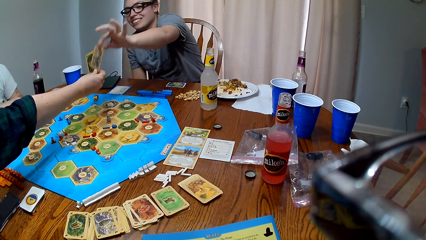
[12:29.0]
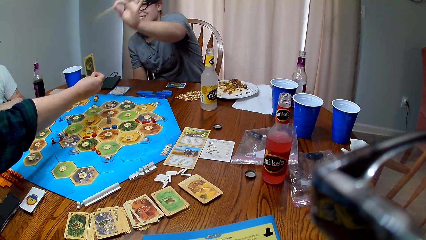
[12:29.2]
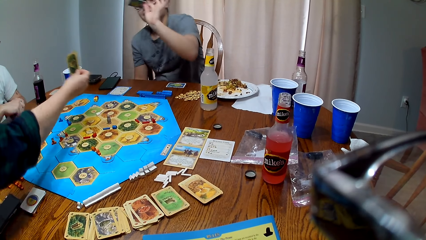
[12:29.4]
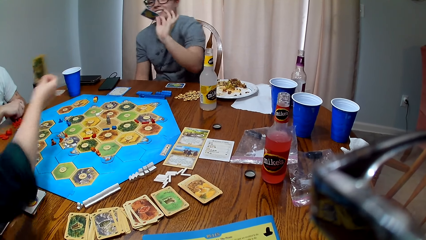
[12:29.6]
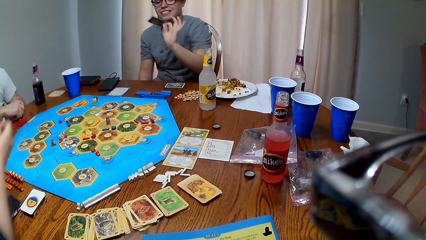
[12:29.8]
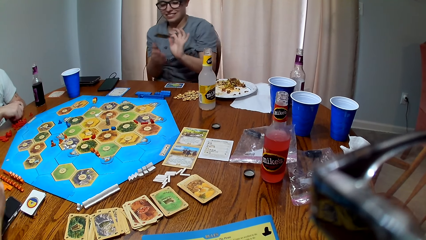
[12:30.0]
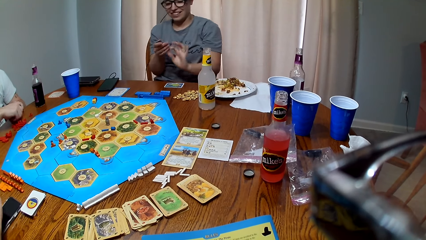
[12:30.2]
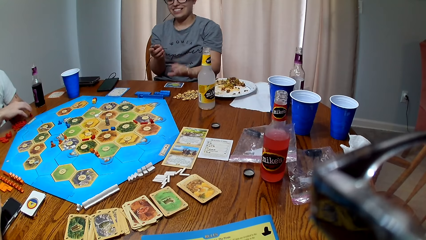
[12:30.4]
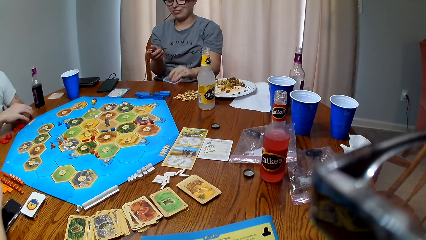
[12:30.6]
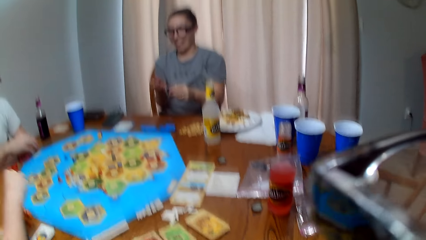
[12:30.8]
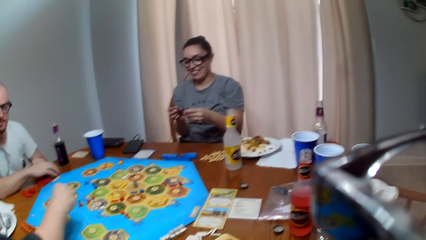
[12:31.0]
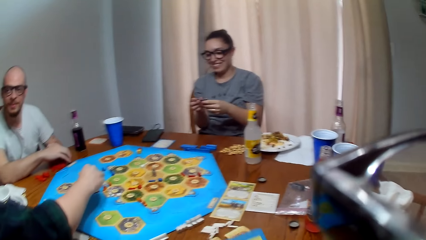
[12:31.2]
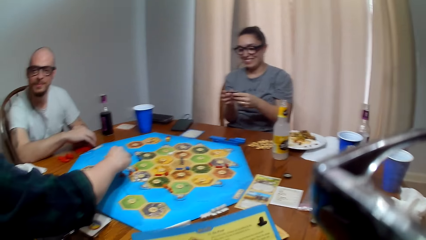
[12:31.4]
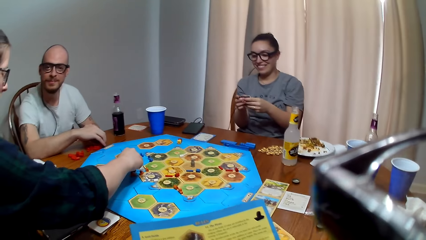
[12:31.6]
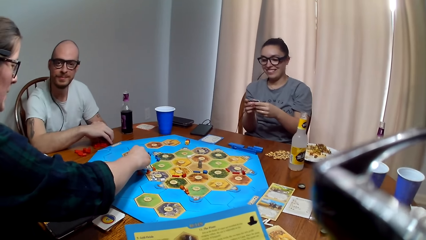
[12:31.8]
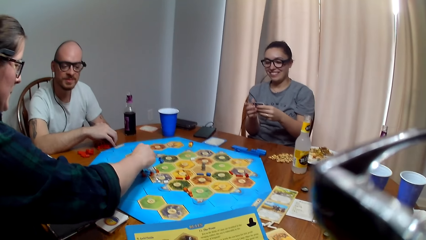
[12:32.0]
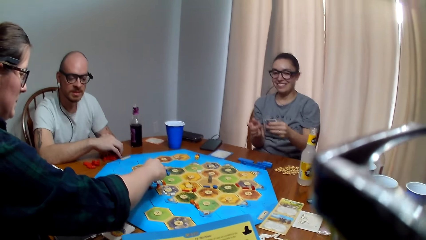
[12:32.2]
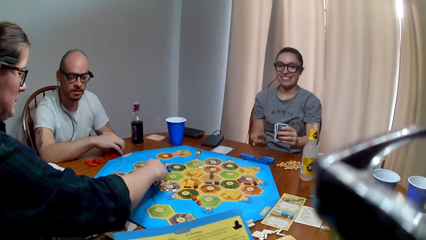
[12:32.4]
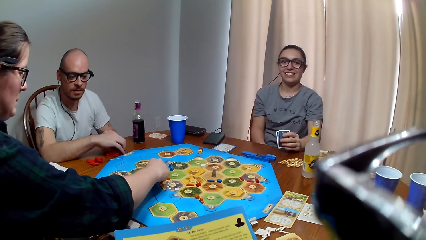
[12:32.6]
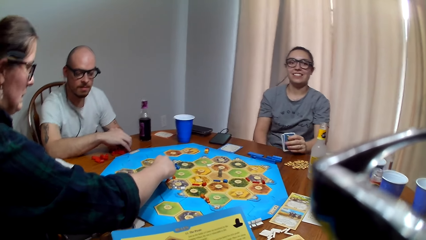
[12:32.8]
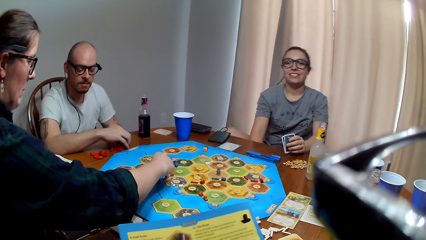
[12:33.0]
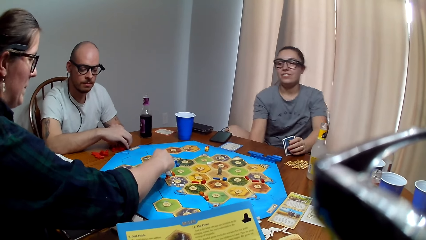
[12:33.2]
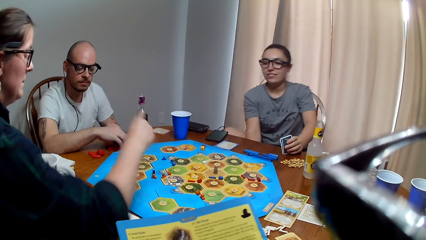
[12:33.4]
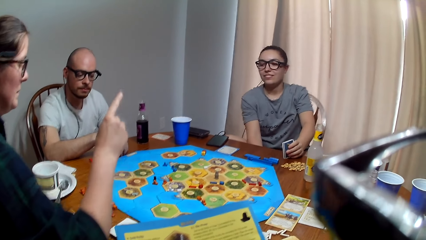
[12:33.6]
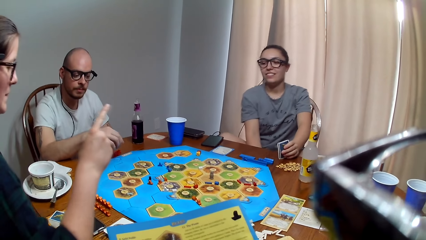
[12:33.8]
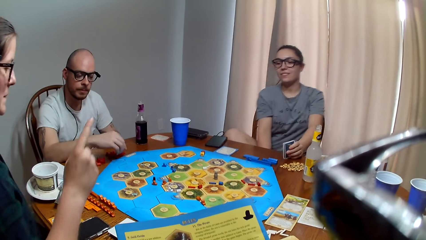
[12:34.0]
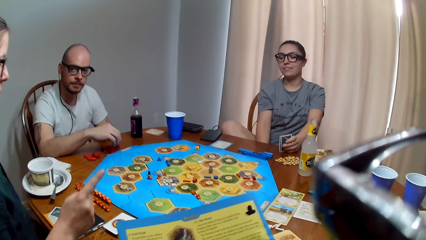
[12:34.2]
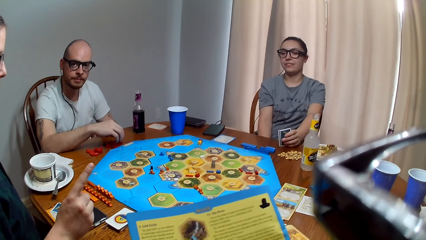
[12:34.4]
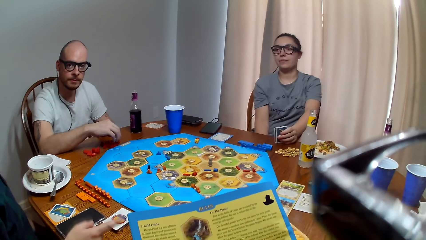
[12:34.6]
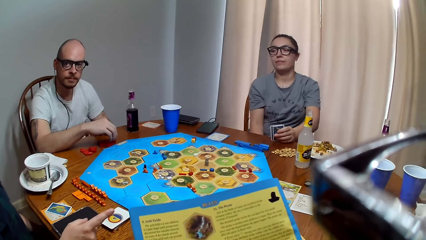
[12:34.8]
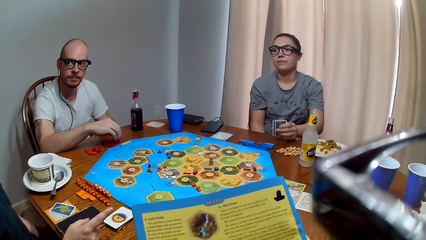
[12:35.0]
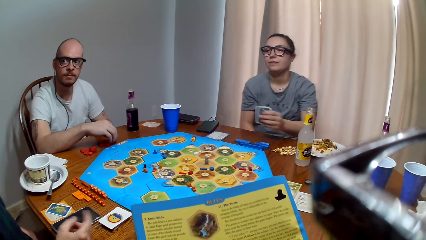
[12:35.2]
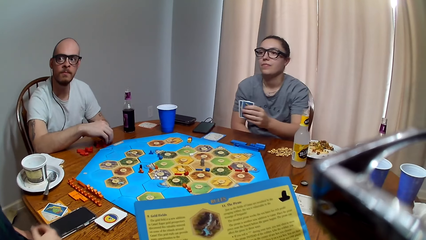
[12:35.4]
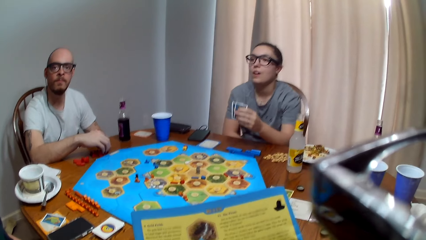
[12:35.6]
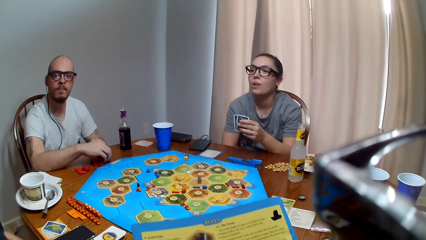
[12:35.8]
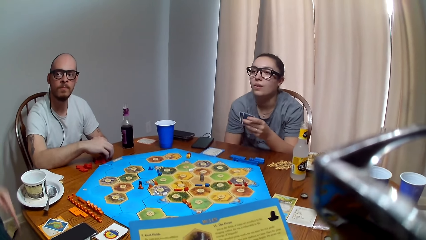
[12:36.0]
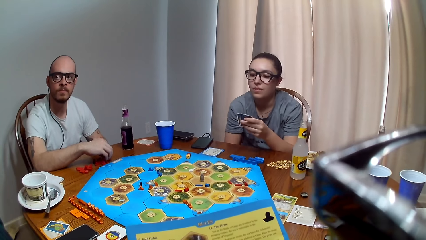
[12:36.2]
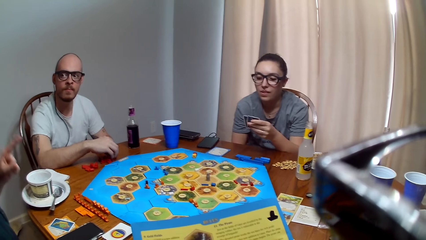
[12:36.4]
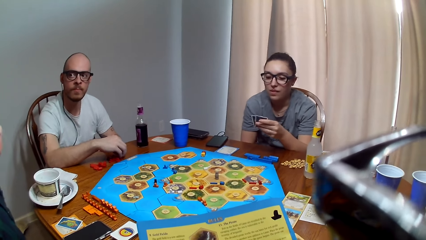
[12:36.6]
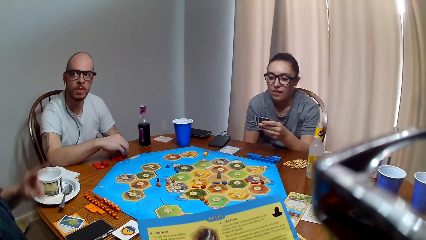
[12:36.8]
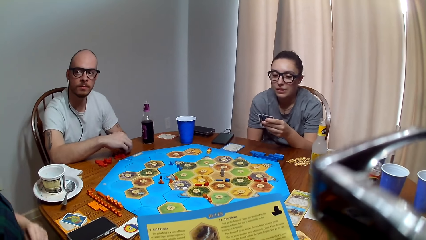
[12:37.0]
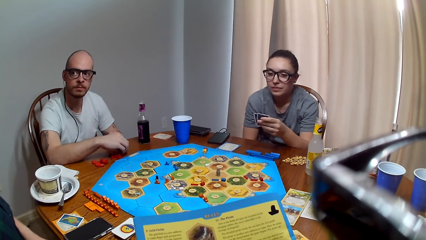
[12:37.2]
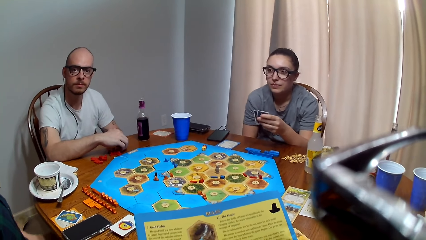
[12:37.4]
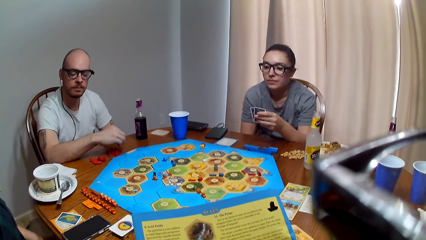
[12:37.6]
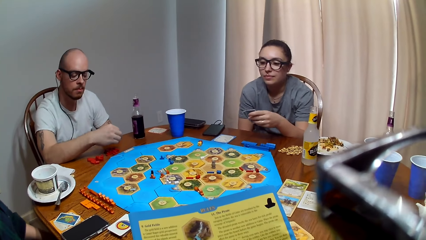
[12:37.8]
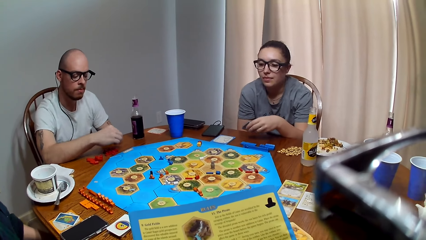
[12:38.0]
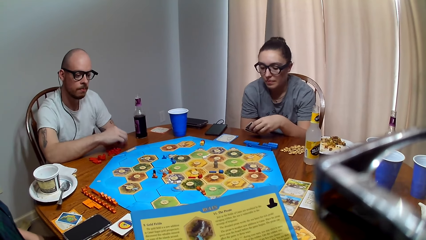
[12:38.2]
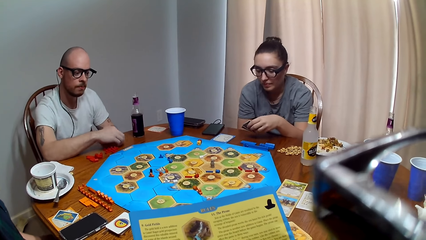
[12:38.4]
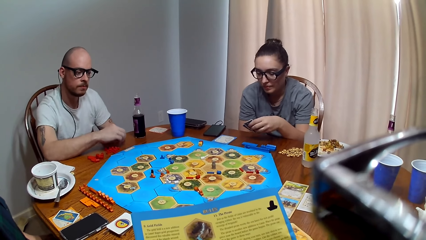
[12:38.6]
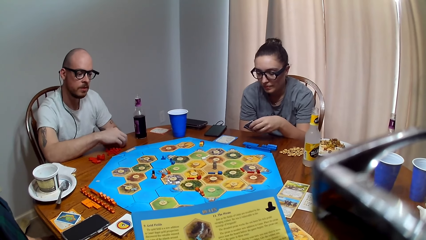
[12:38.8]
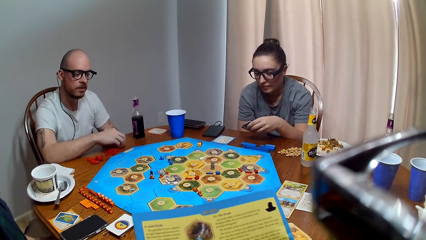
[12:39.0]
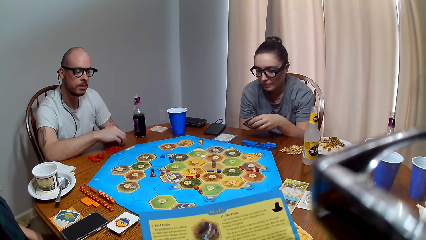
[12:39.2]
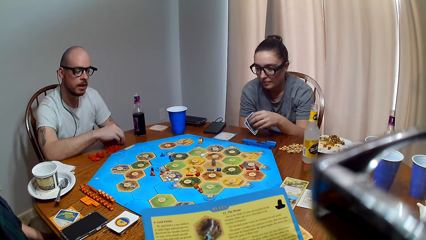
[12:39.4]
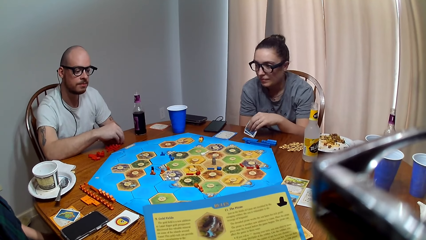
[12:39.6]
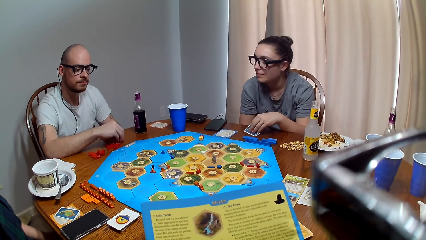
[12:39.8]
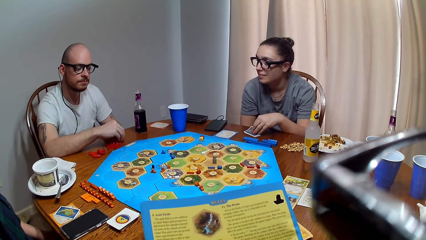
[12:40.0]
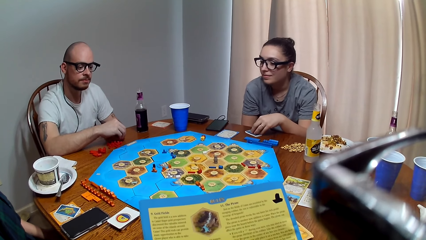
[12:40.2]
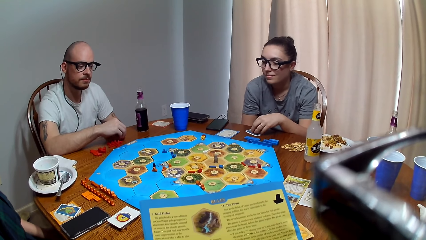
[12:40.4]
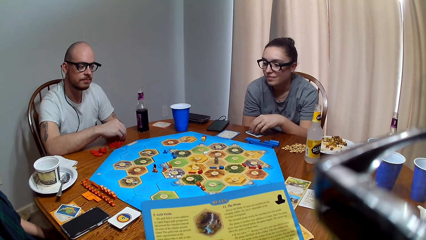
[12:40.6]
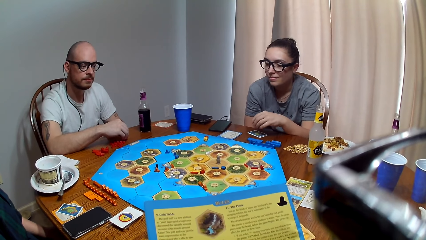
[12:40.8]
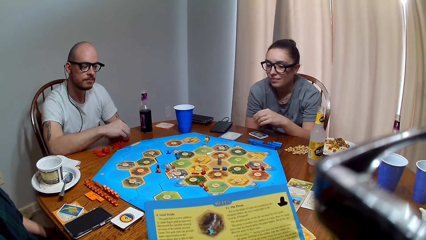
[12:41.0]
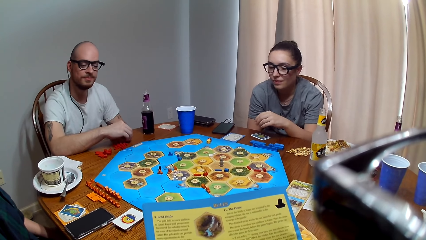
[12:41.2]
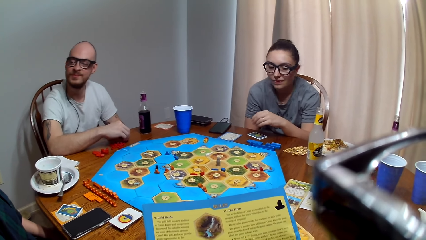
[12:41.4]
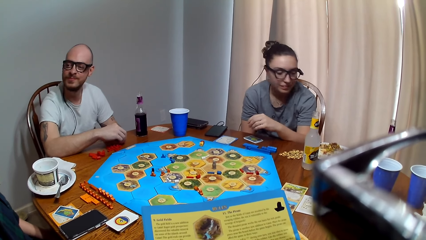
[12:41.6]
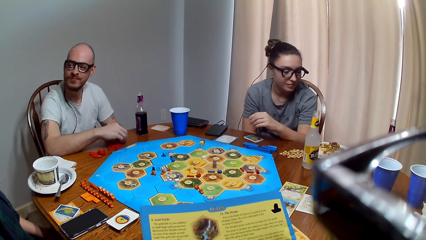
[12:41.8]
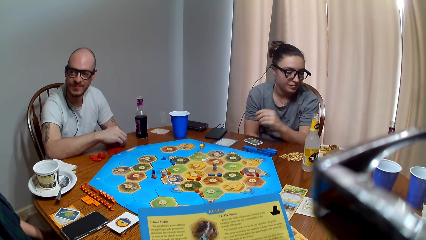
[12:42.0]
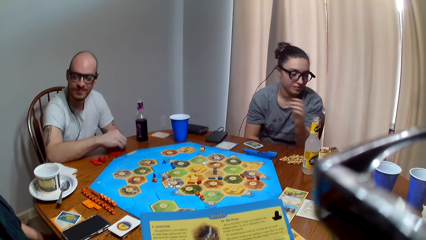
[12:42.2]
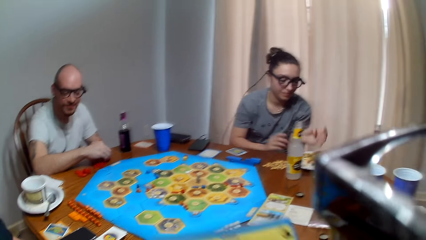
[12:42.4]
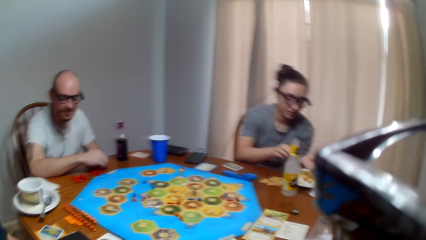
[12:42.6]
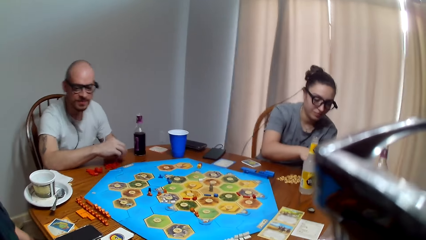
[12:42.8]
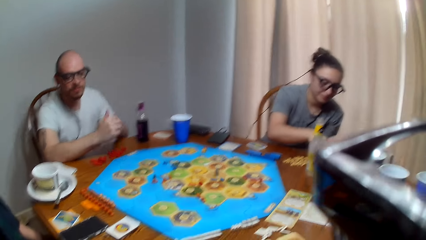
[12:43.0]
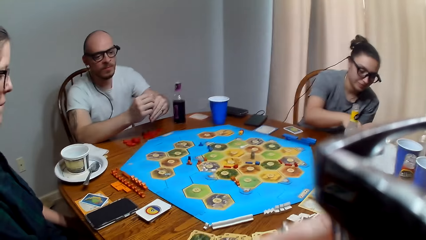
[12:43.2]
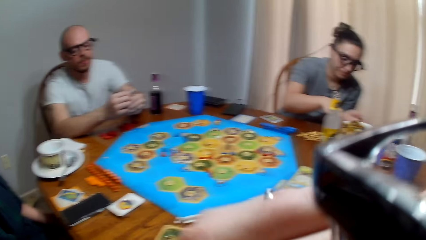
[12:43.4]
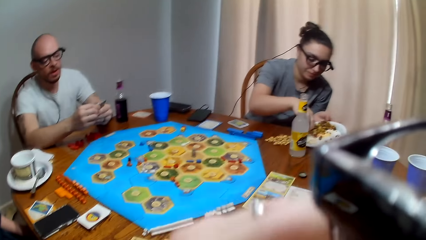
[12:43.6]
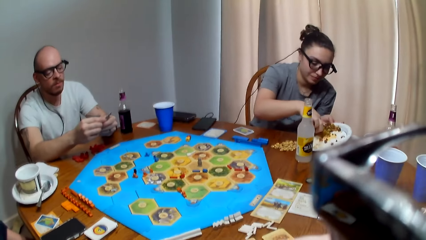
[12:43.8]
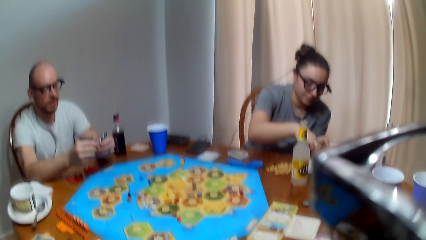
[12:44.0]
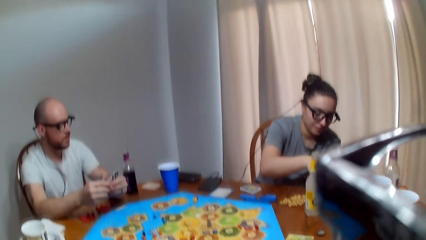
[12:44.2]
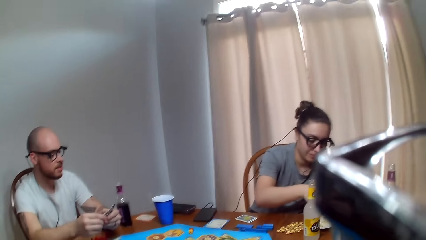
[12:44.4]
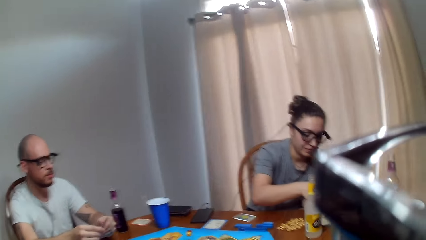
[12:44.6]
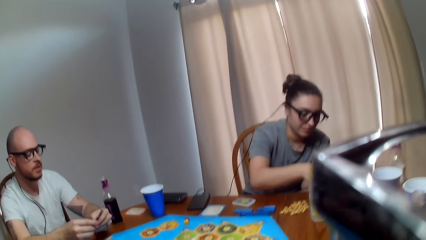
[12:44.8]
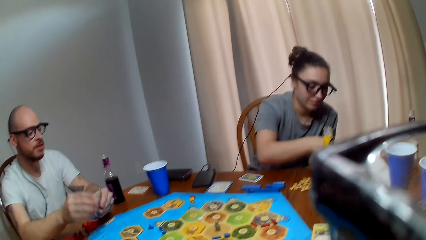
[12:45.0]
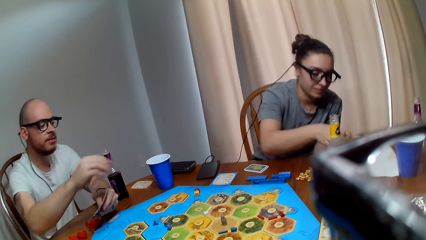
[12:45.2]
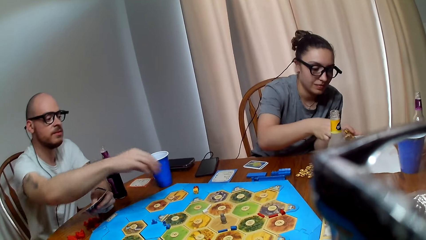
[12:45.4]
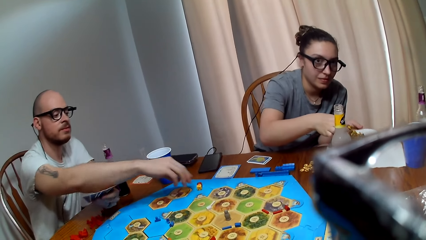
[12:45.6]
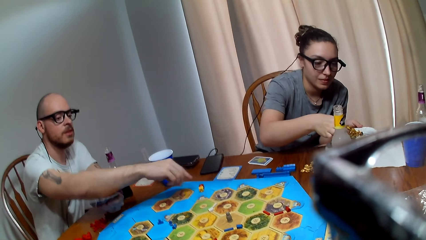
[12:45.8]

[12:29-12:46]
A woman picks up the cards from another woman. The camera wearer gives instruction. The other woman moves a chip or peg on the game board. The camera wearer speaks to the other woman. A man and the other woman respond to the camera wearer. The camera wearer reads the booklet. The man bangs the peg on the table. The man talks to the first woman. The first woman places the cards on the table. The camera wearer reads the booklet. The first woman scoops food on the plate. The camera wearer talks to the other woman. The man talks to the camera wearer. The camera wearer speaks to the other woman.
